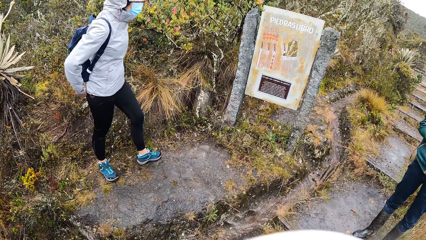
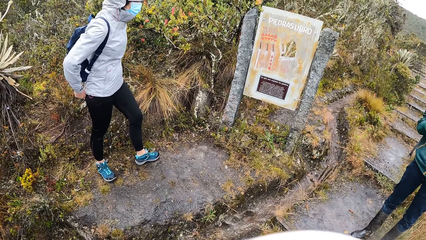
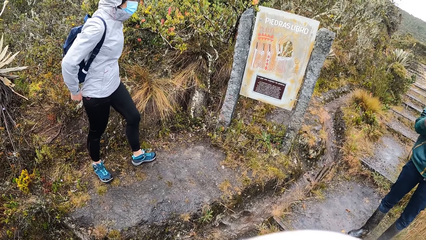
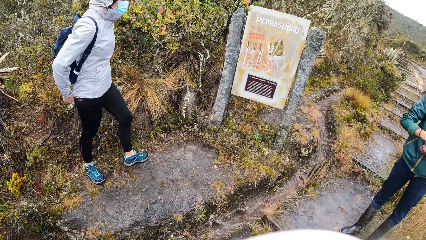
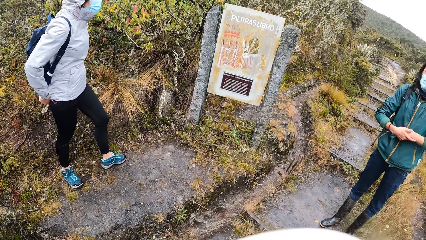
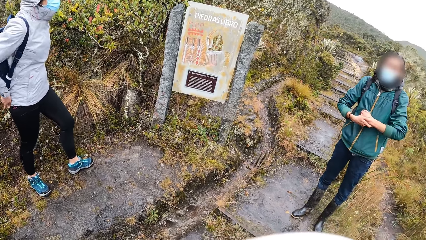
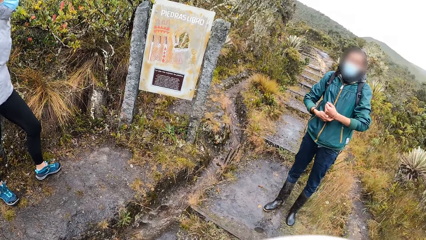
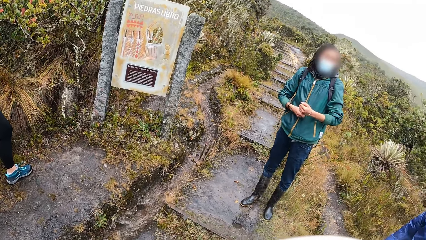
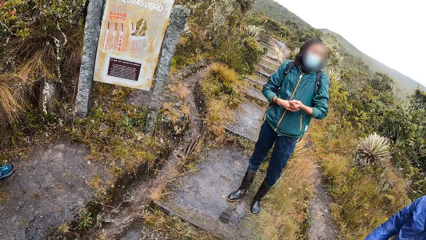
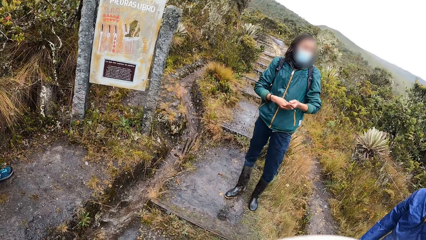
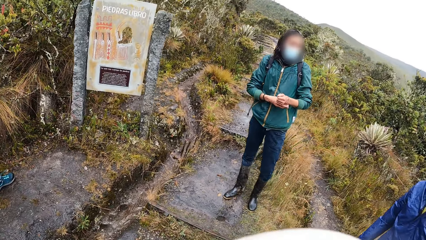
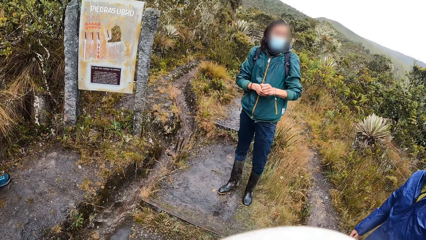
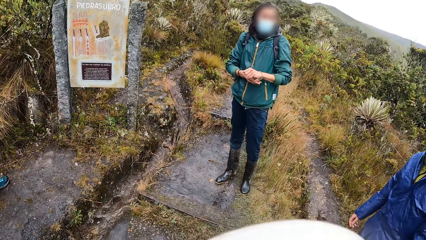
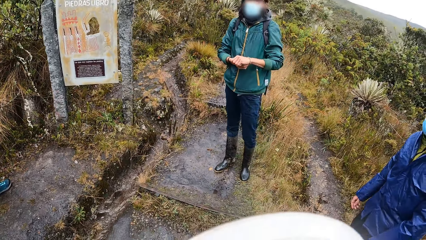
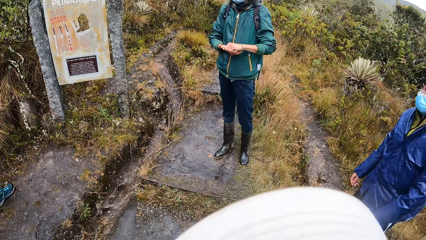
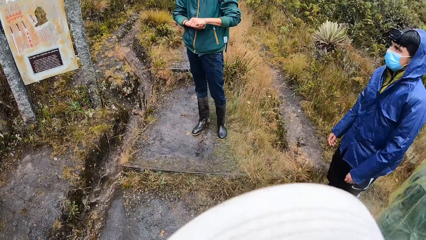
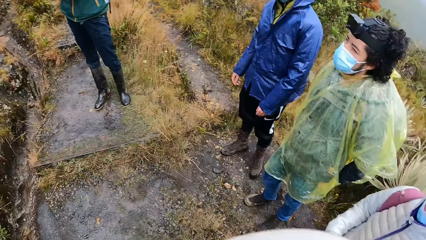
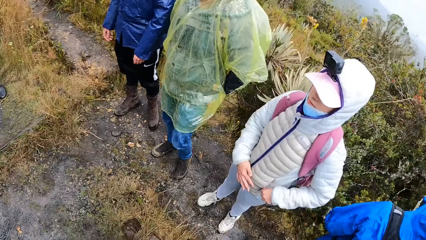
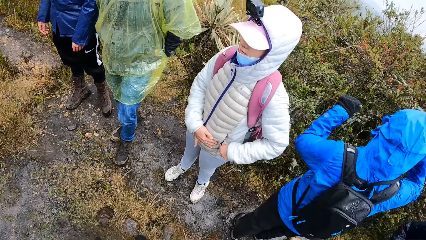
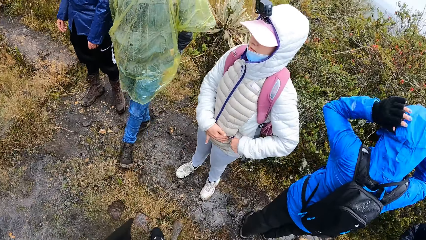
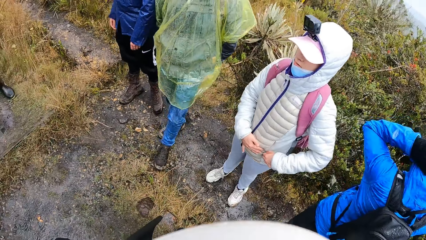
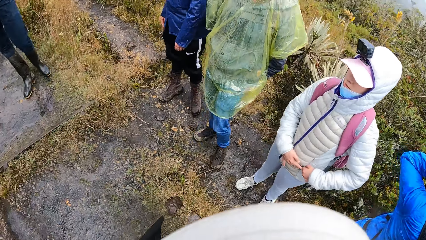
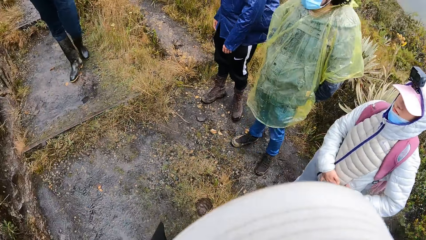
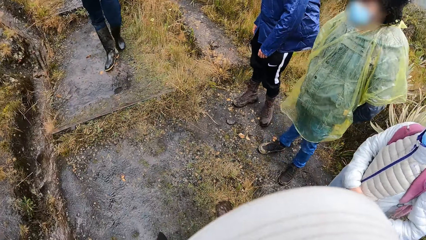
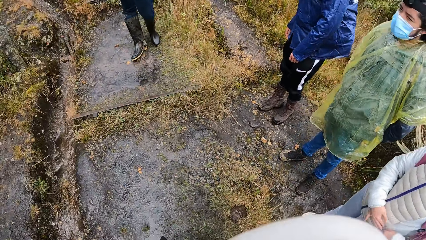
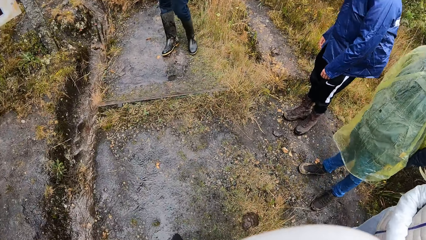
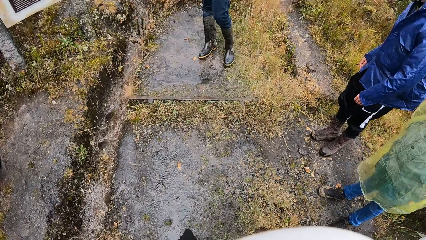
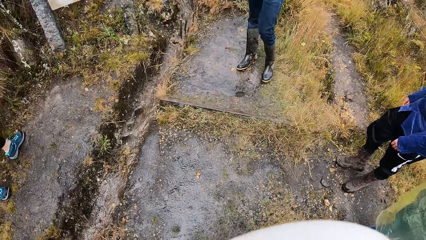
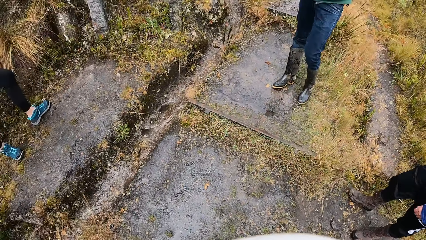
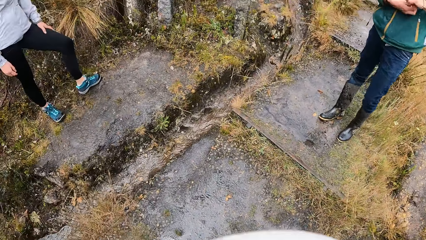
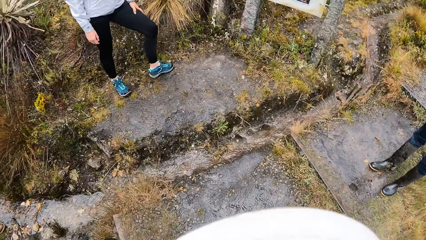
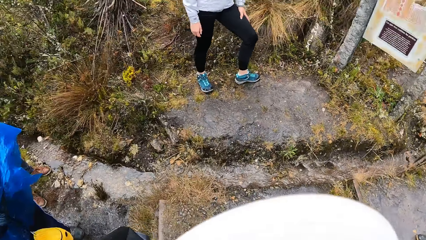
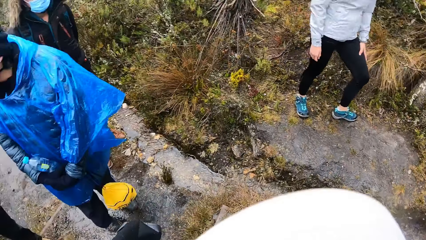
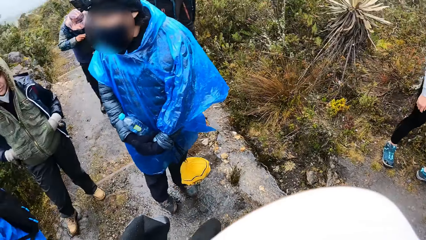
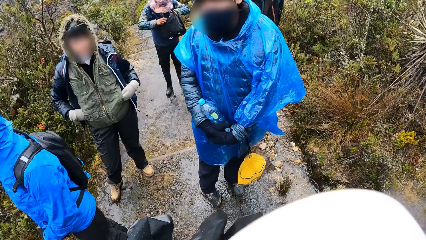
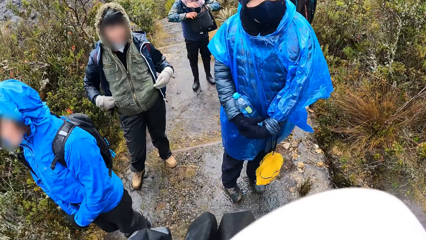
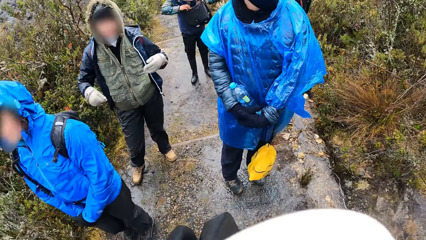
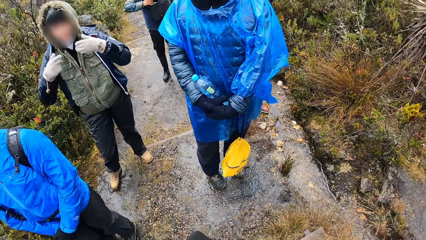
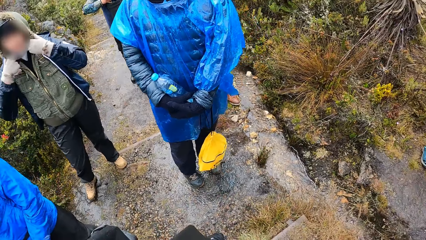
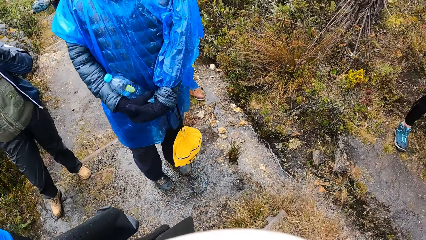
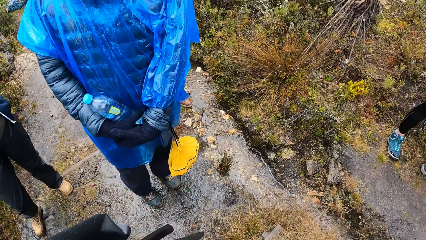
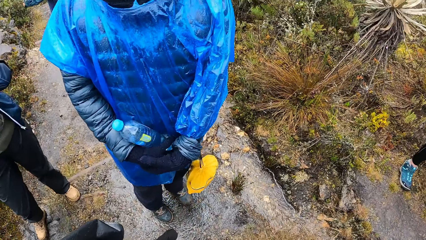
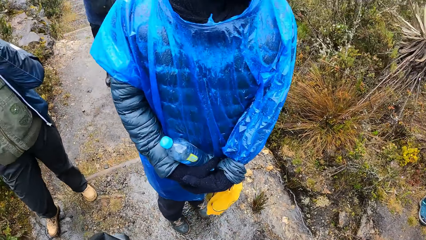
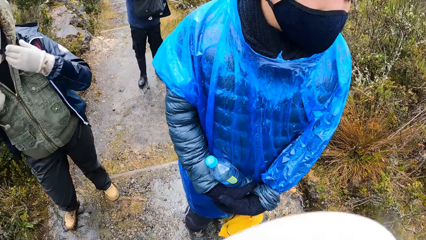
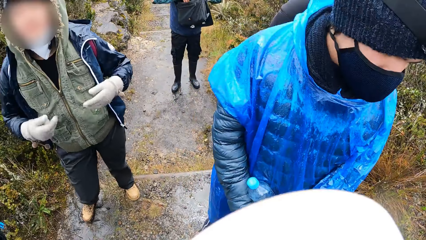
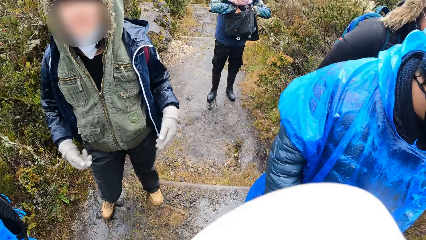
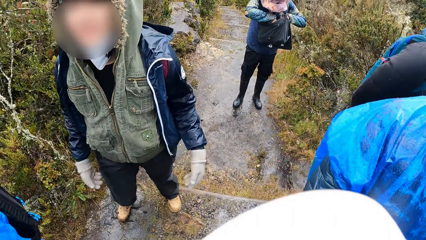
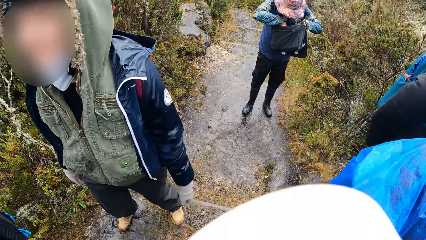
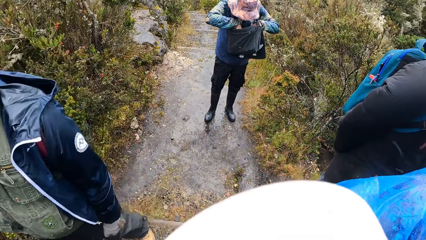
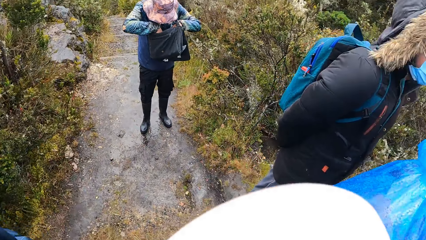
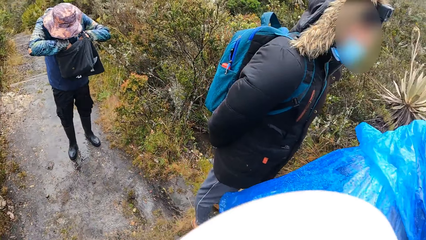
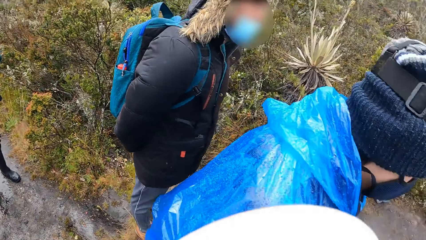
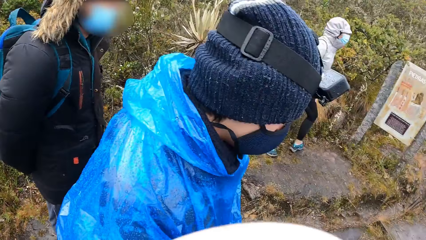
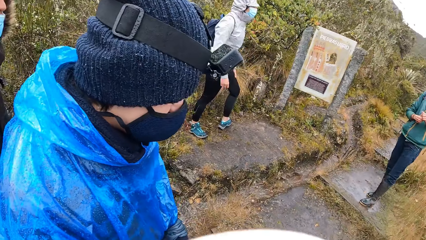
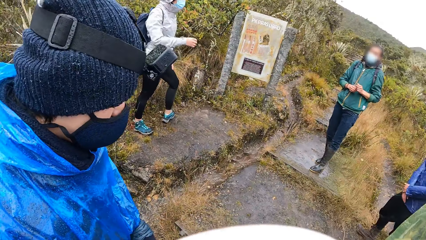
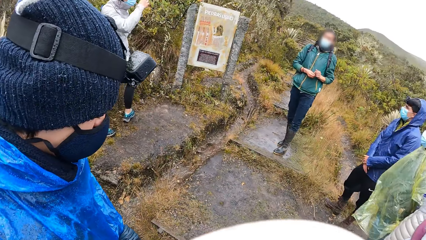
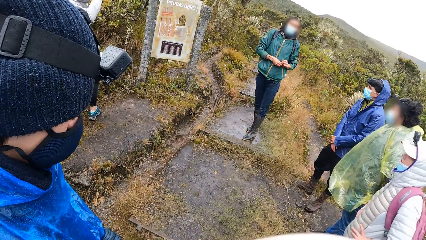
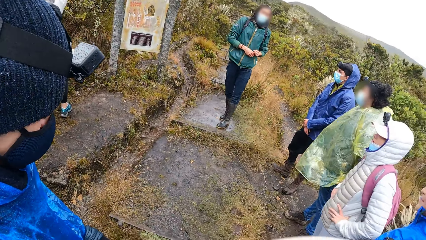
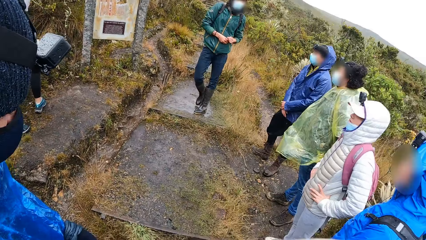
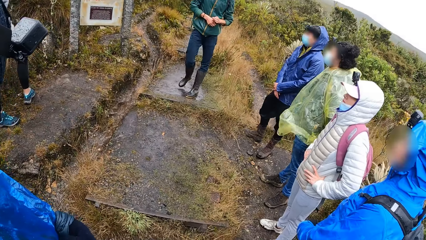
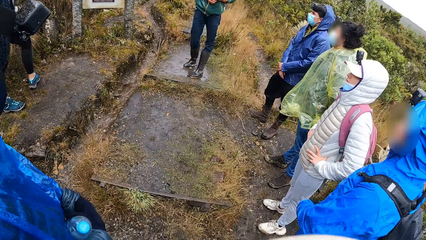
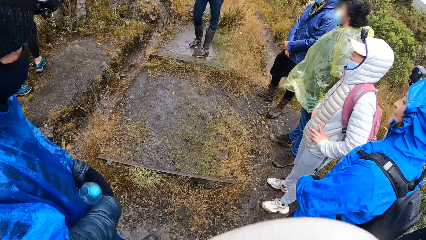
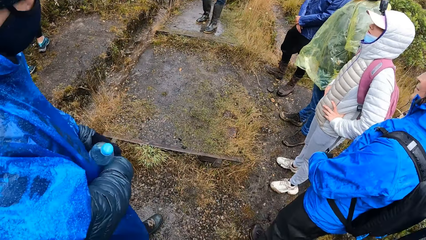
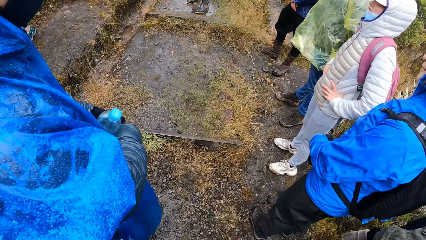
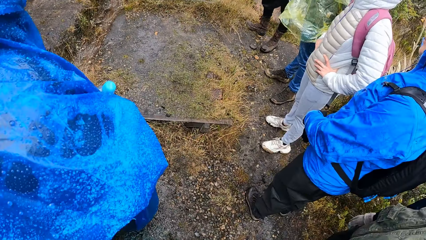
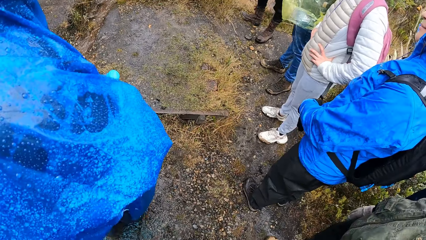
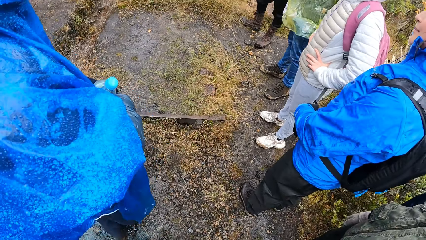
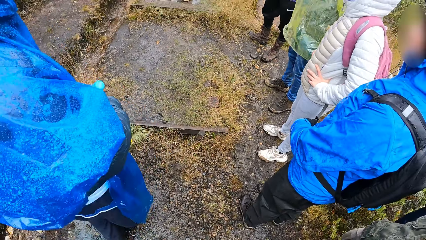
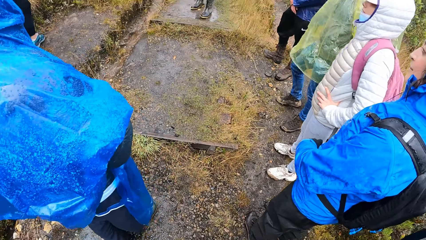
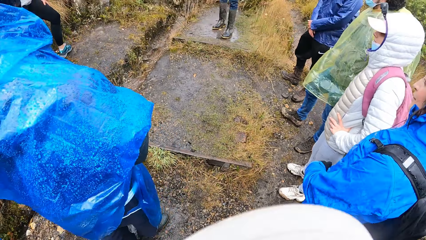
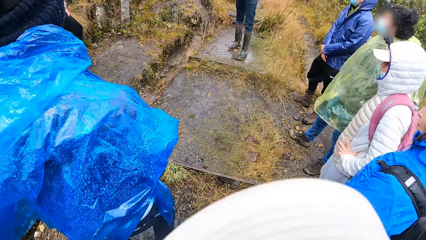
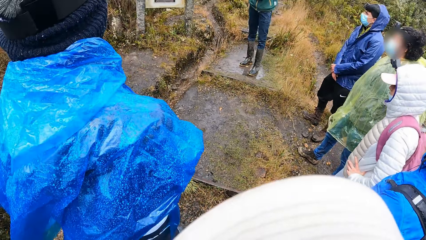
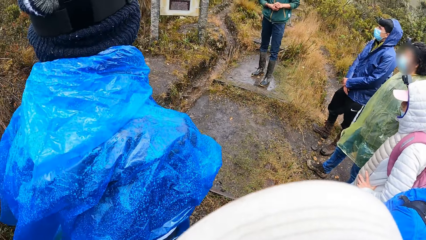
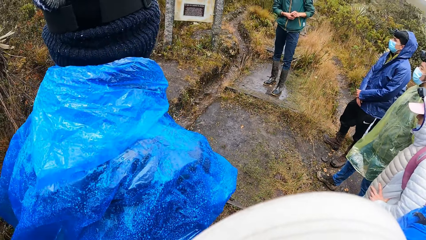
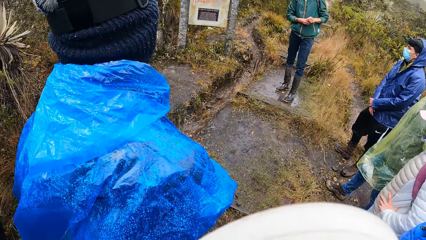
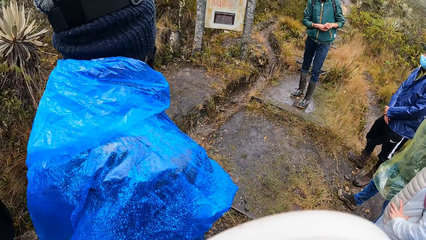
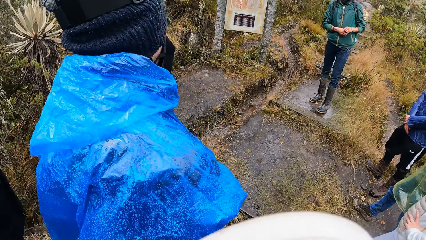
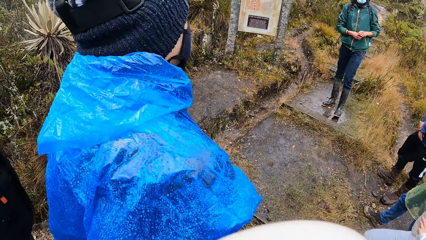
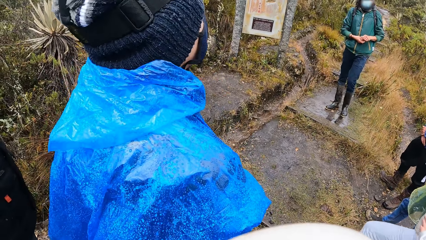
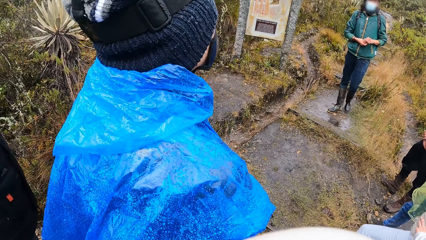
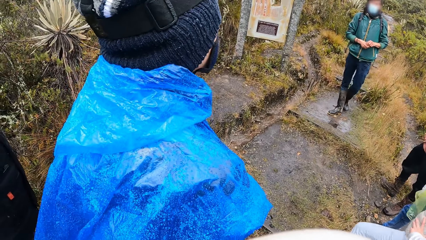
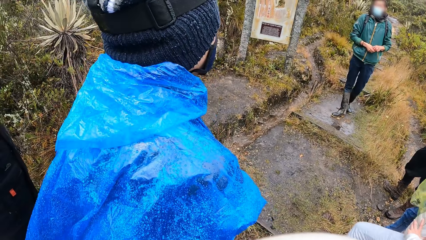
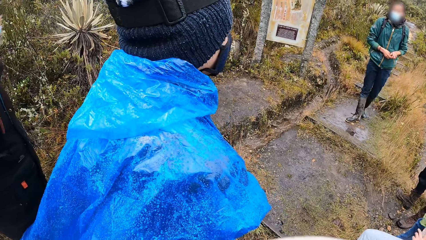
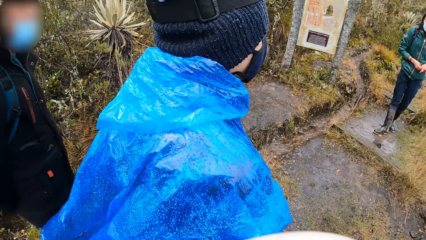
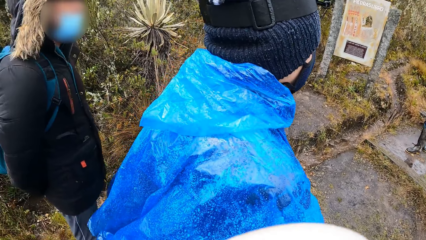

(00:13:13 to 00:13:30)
The camera wearer looks around the park. They walk around the park. They stand on the footpath. They look around the park.
